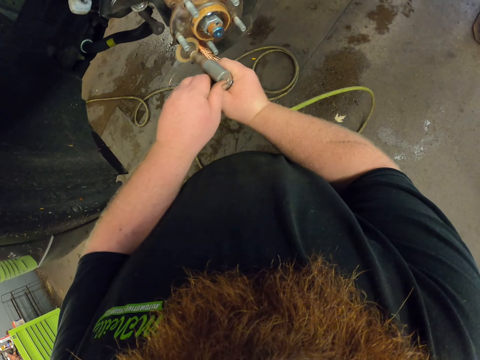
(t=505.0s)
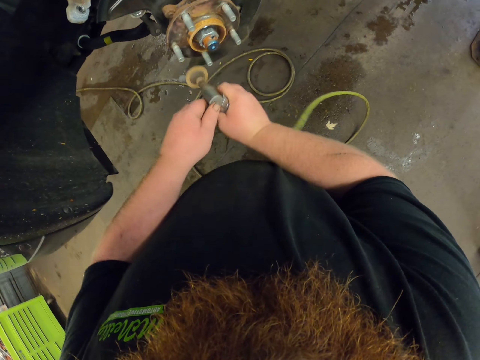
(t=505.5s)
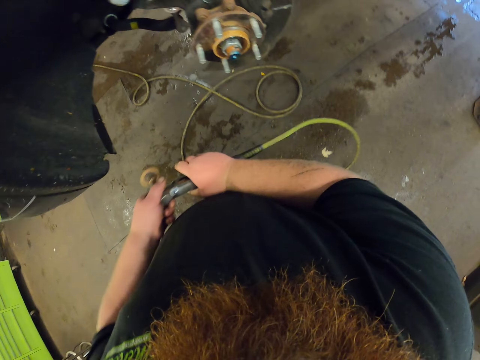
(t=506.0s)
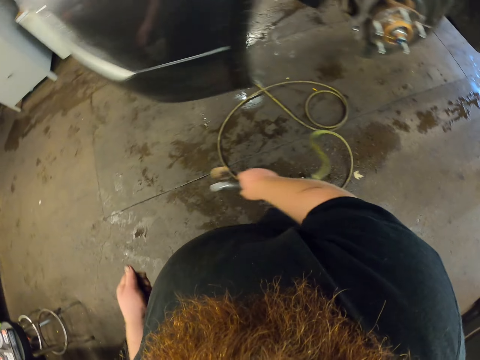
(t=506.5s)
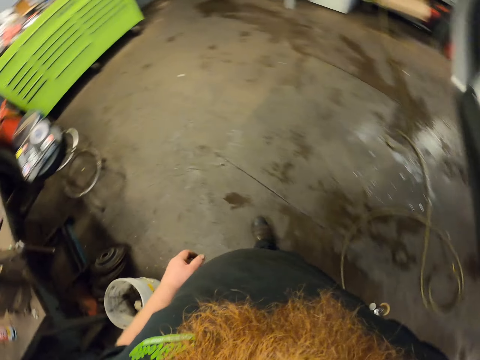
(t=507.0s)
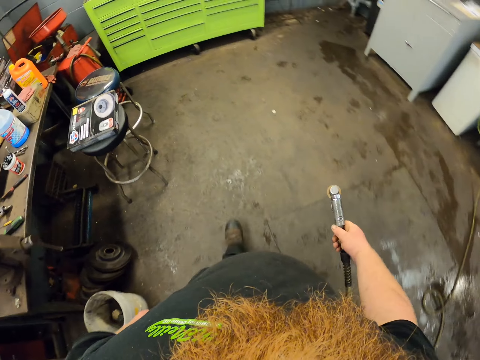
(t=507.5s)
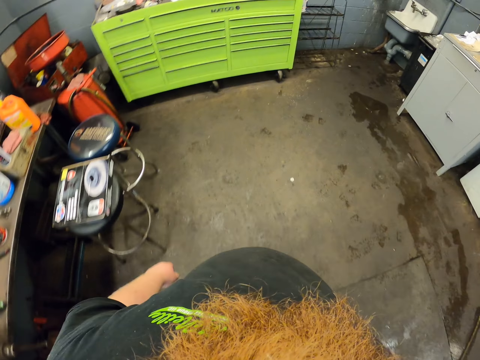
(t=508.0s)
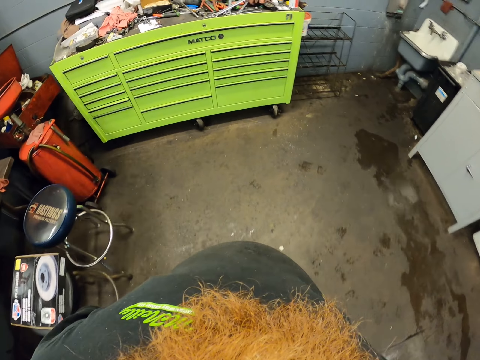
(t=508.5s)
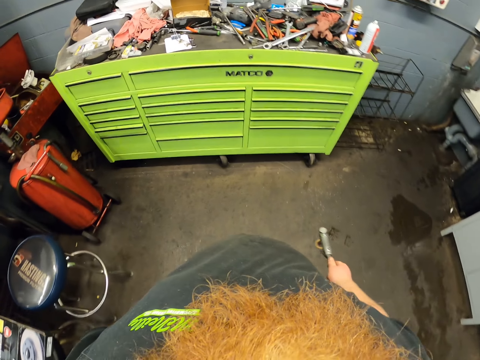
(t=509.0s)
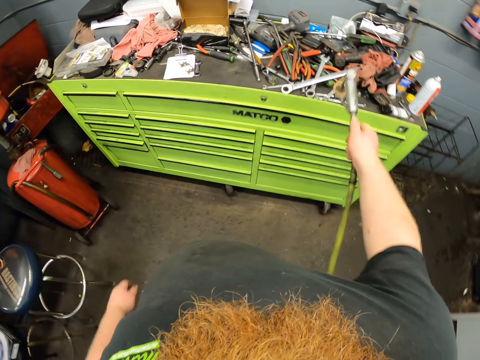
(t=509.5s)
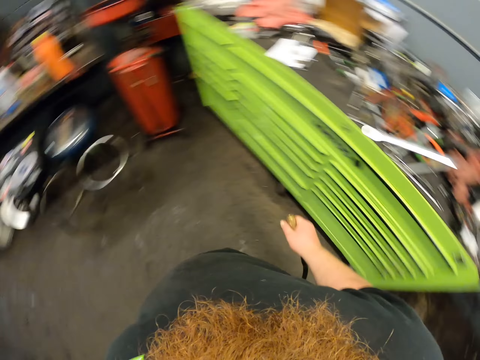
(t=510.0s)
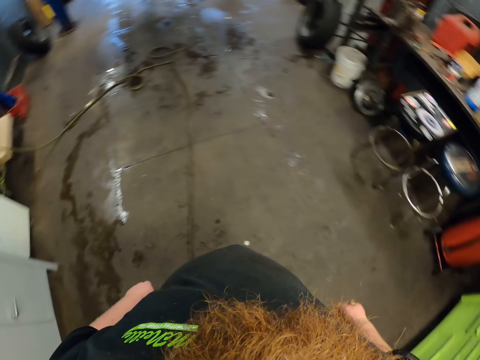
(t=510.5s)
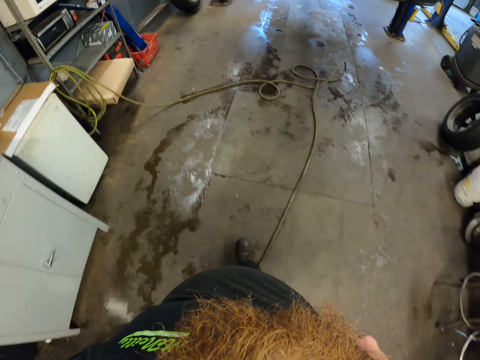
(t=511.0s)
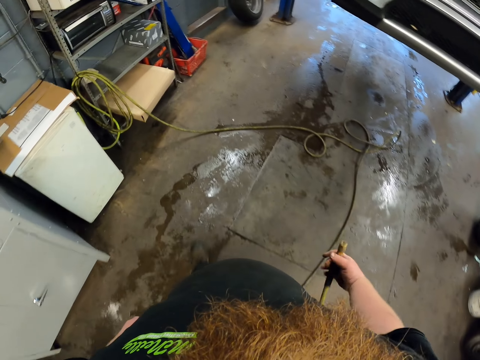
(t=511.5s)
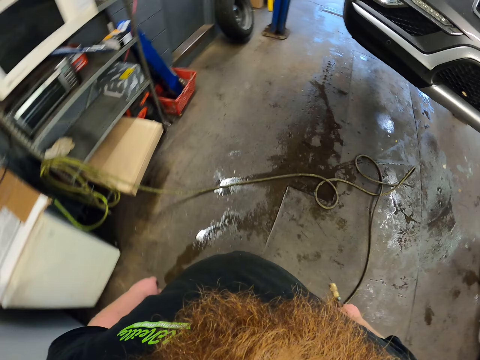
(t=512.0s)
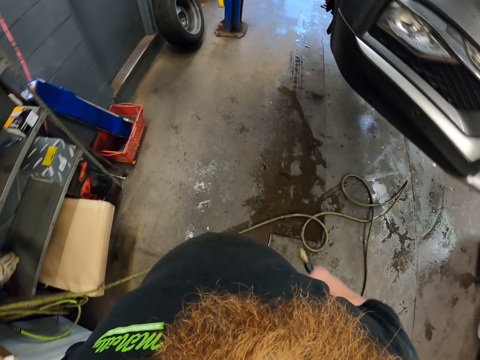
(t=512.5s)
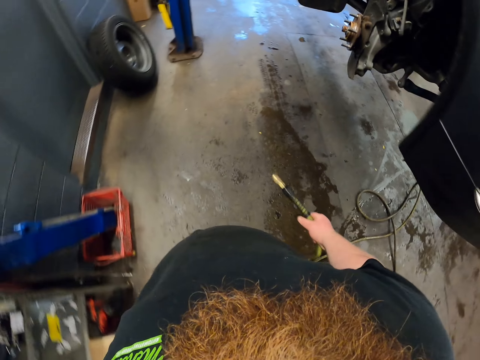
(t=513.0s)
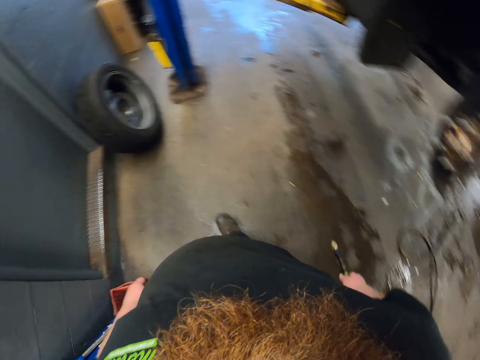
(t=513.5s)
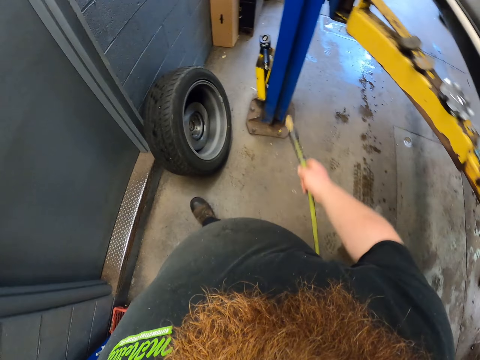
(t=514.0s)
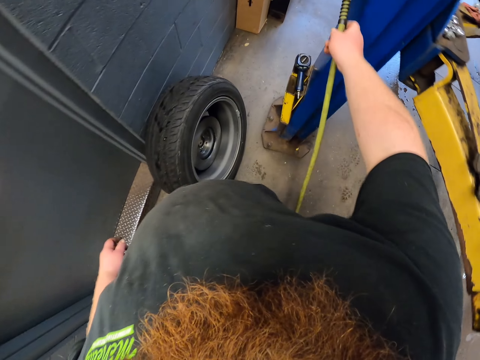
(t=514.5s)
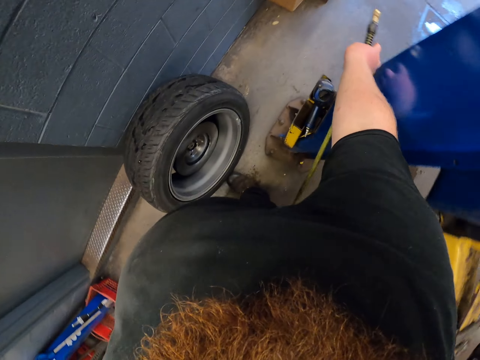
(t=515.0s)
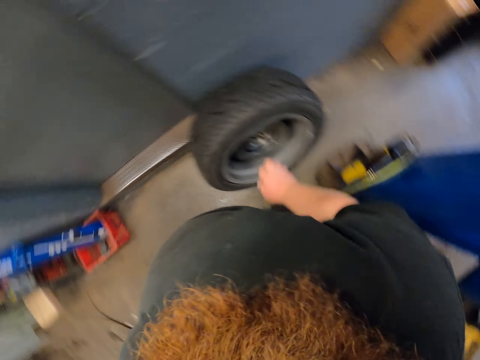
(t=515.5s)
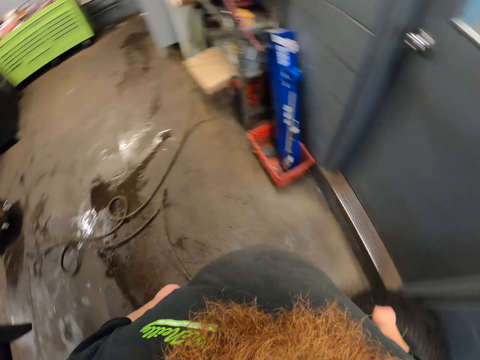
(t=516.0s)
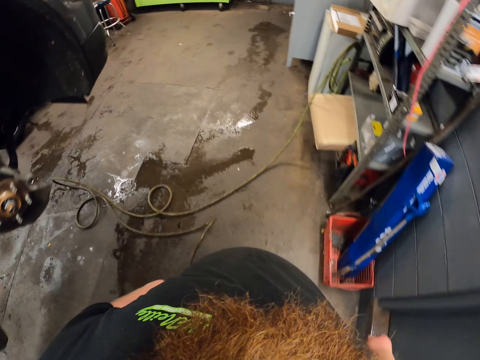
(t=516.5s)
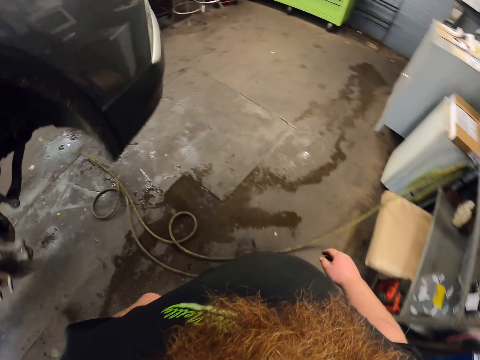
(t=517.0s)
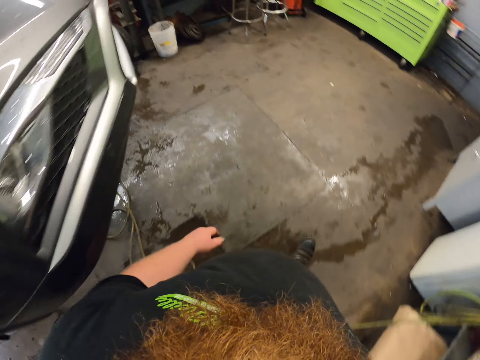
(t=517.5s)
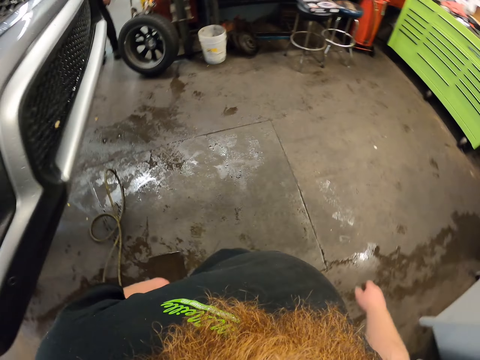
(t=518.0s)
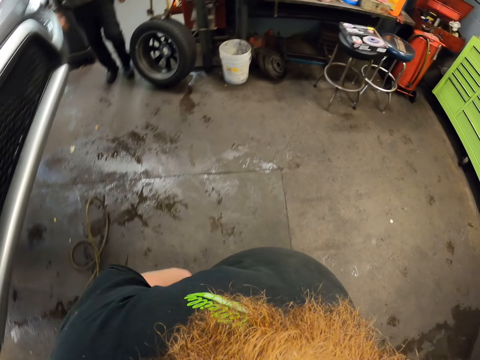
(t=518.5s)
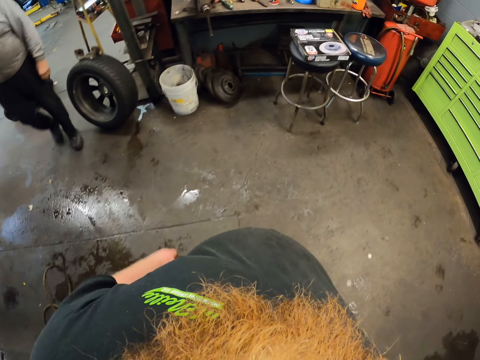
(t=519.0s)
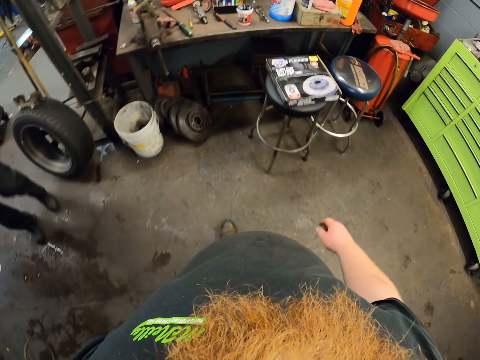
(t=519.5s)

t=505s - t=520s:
The camera wearer turns around. They walk in the workshop holding the pipe. They throw the grinder on the drawer. They turn around. They walk in the workshop. They place the pipe beside the tyre. They turn around. They walk in the workshop.

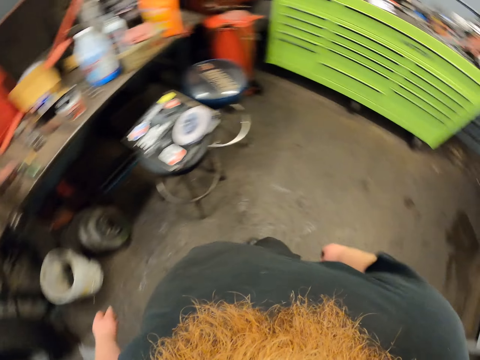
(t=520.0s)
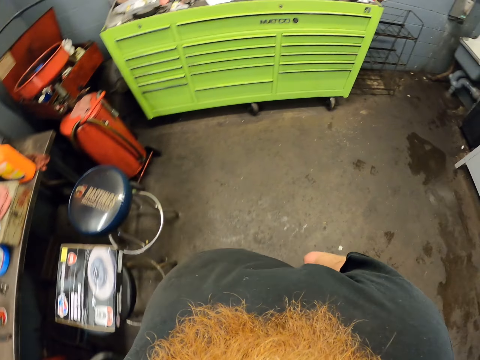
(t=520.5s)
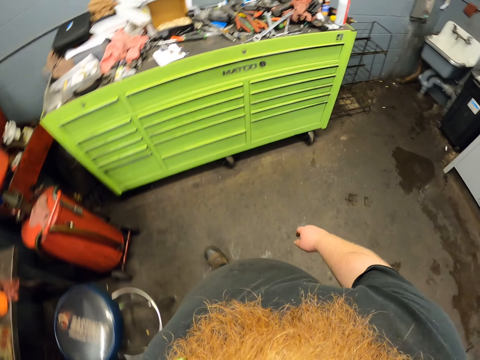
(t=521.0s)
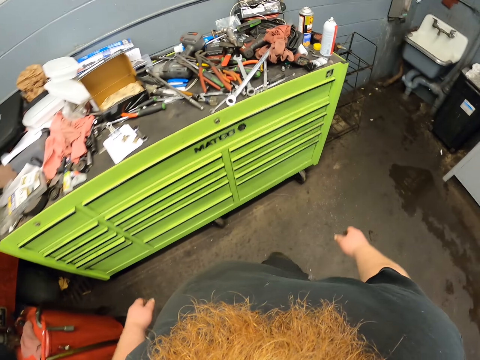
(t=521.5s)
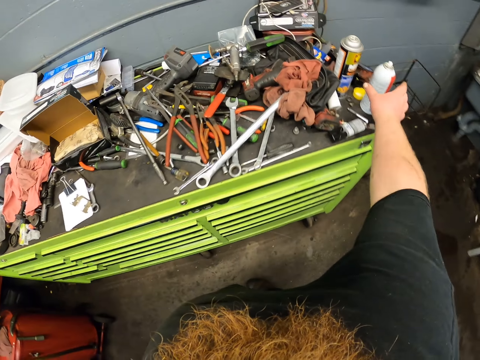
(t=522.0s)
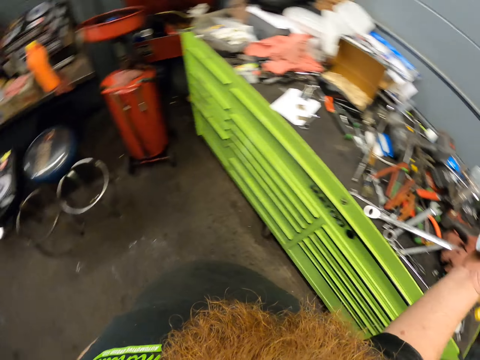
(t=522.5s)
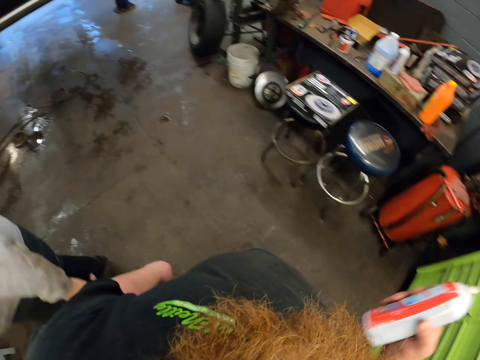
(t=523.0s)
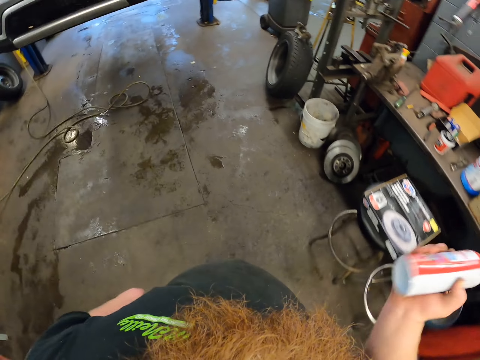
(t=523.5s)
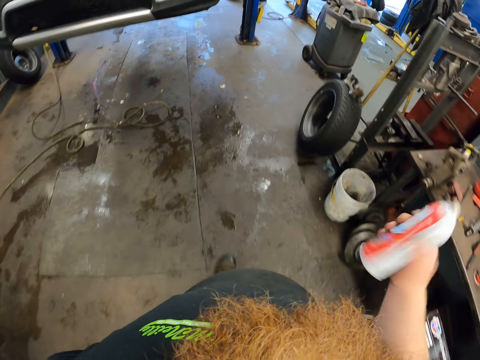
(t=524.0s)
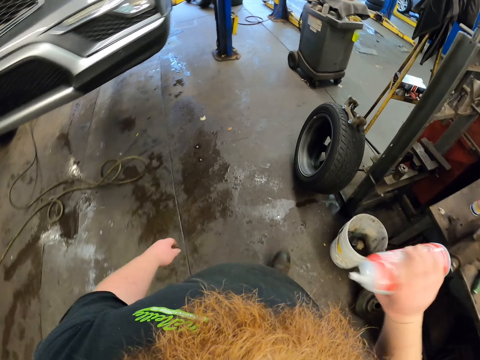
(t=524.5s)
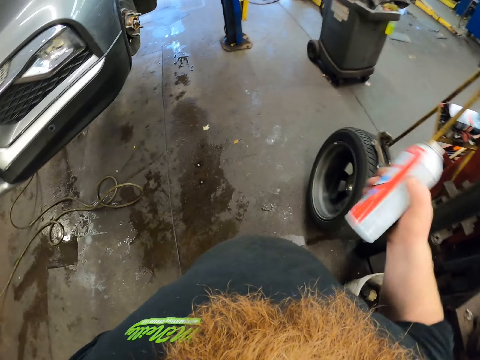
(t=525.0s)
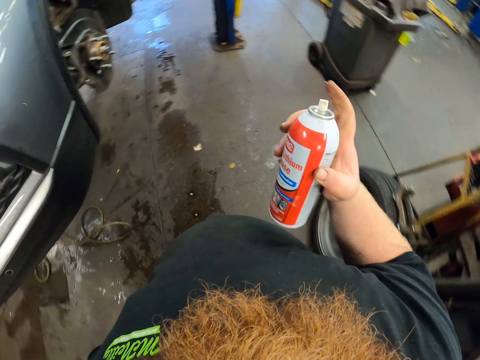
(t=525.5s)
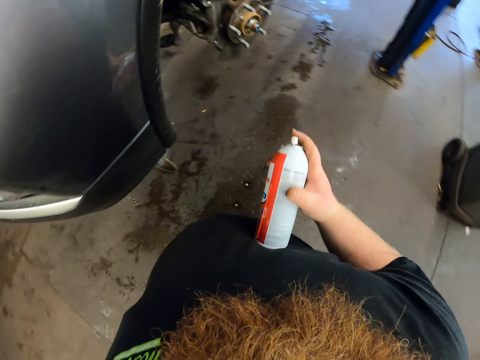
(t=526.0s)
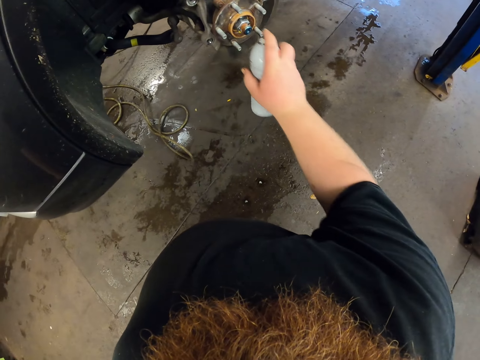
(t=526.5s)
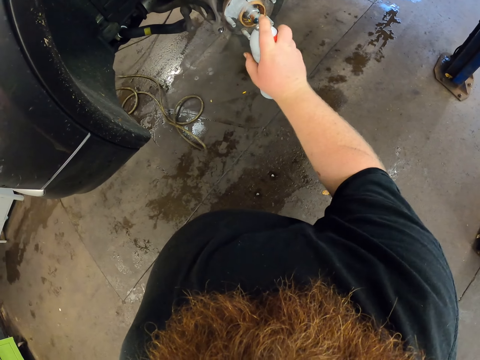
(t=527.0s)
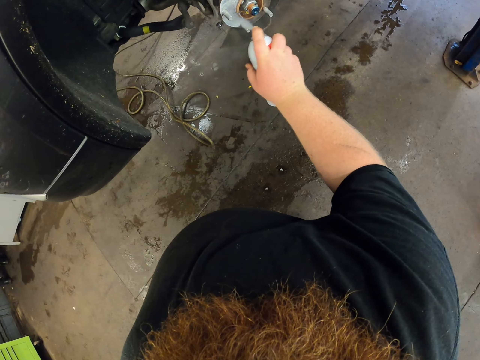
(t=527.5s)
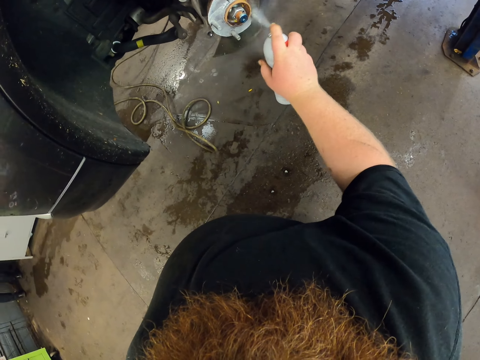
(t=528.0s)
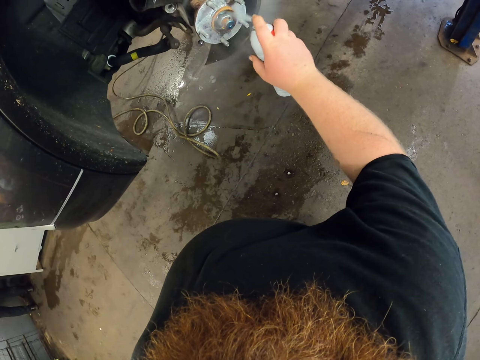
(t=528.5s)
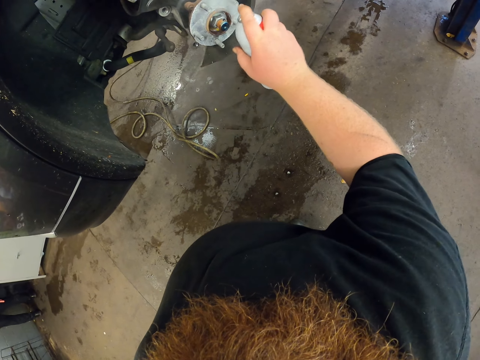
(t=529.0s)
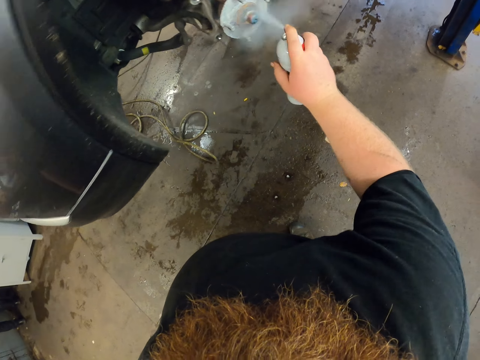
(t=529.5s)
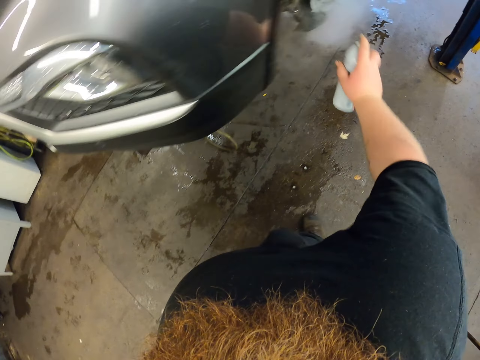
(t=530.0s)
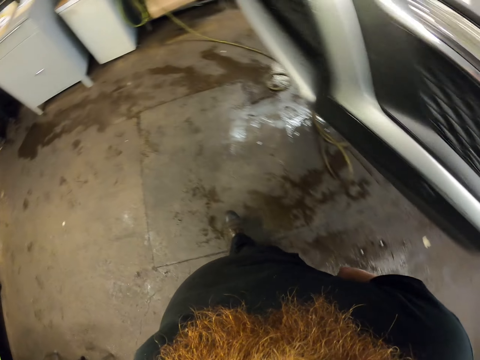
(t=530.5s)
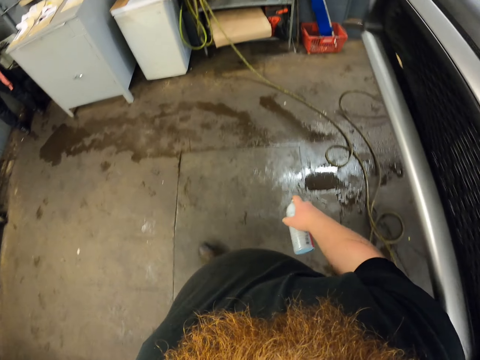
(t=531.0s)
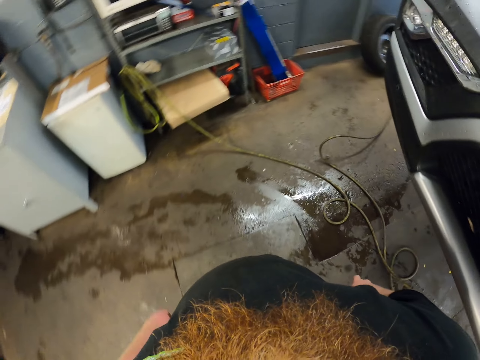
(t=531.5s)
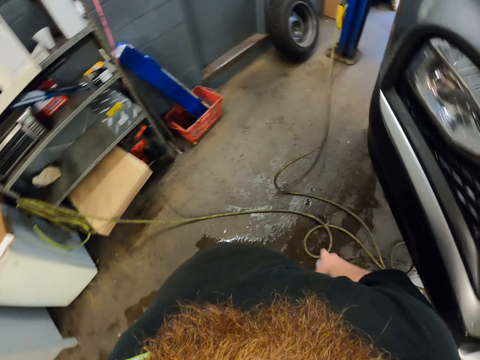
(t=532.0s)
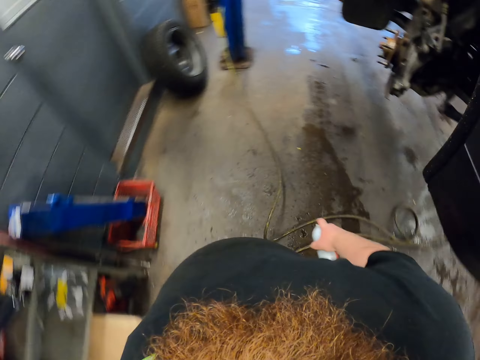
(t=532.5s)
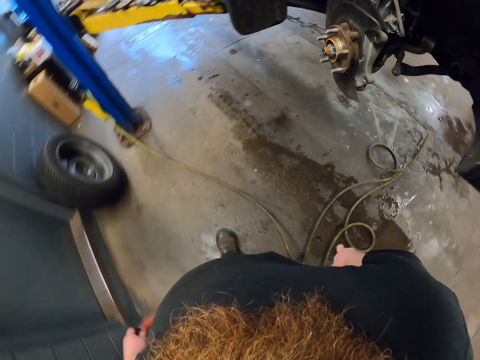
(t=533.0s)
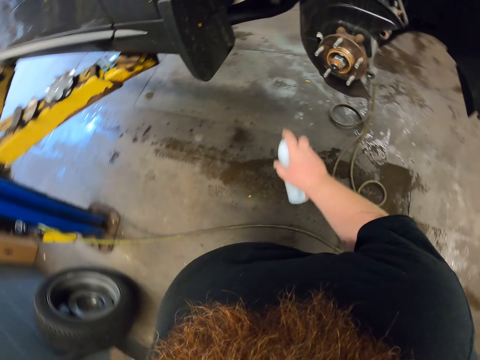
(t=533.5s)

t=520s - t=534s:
The camera wearer picks up an adhesive. They turn around, shake the adhesive and walk in the garage. They spray the adhesive on the rim. They turn around, walk in the workshop and turn around.
